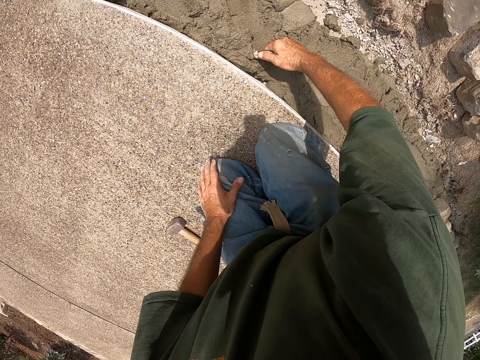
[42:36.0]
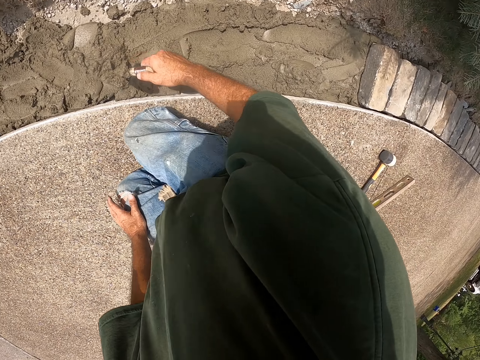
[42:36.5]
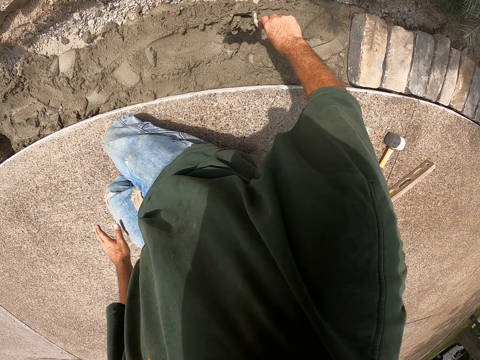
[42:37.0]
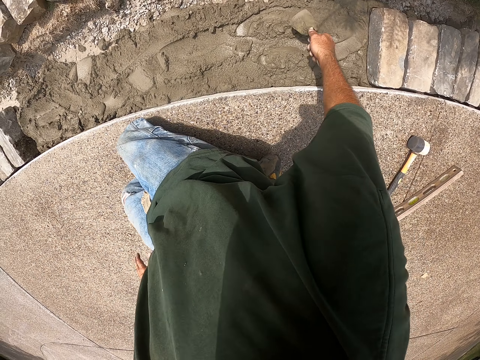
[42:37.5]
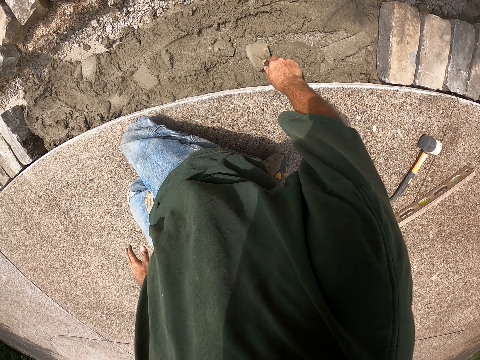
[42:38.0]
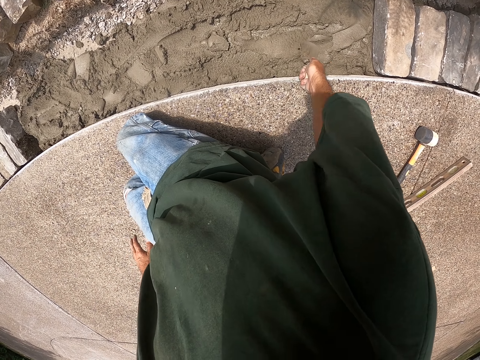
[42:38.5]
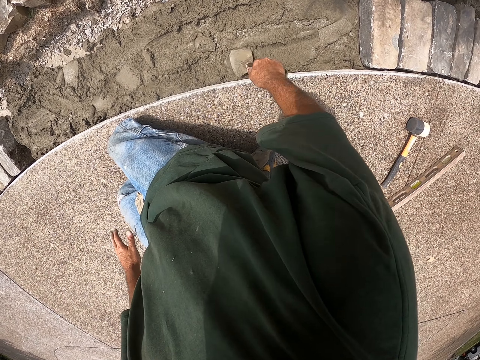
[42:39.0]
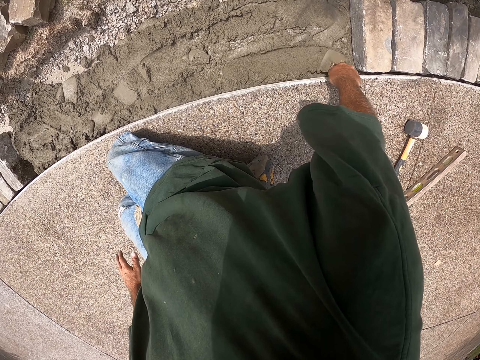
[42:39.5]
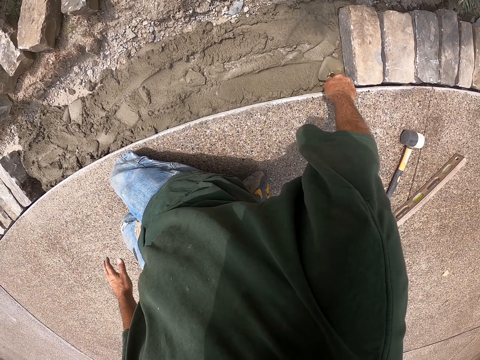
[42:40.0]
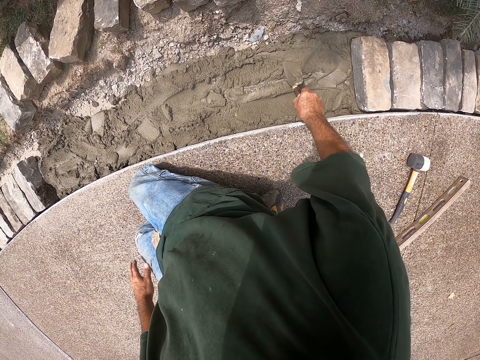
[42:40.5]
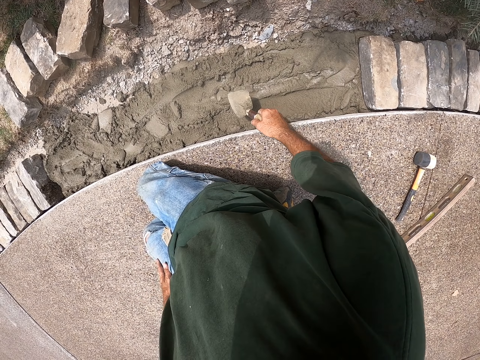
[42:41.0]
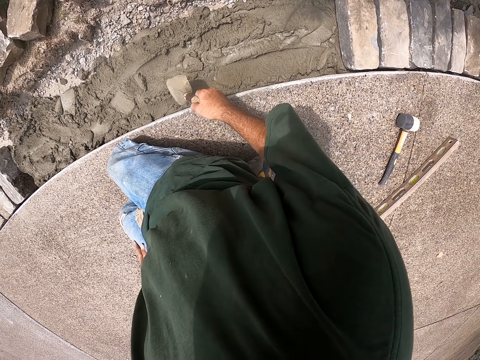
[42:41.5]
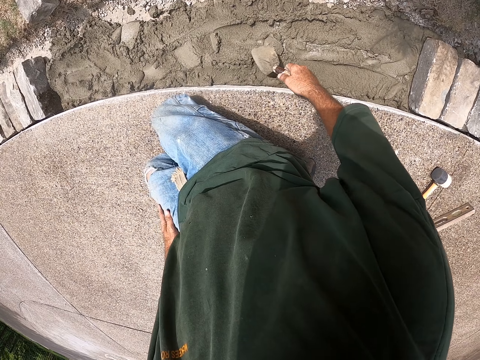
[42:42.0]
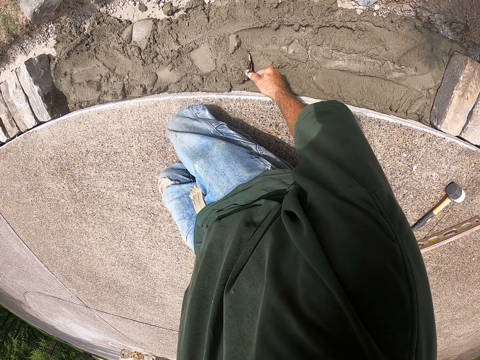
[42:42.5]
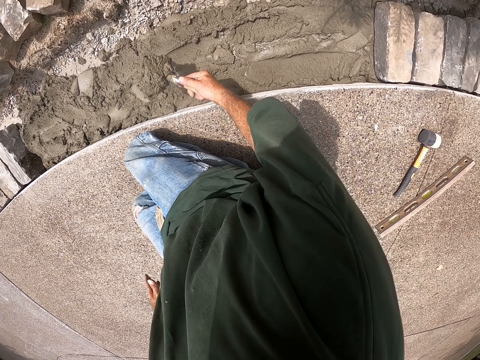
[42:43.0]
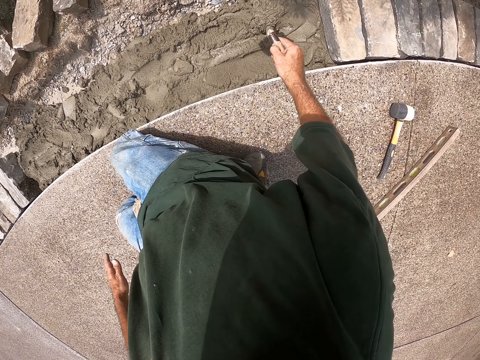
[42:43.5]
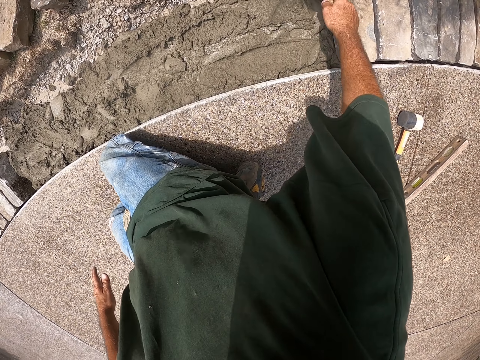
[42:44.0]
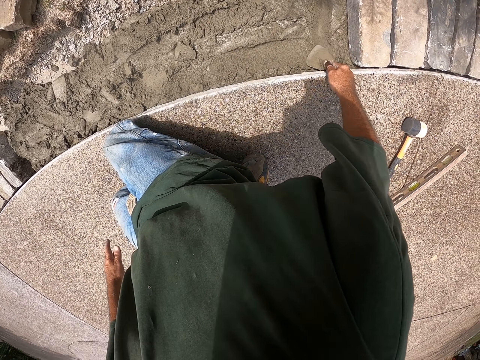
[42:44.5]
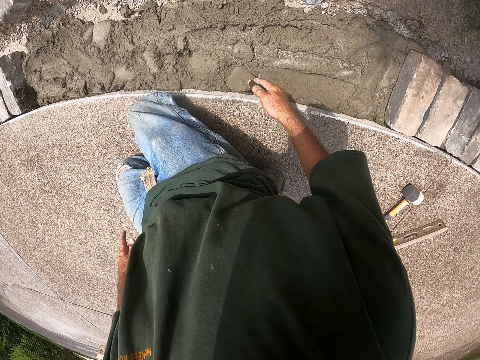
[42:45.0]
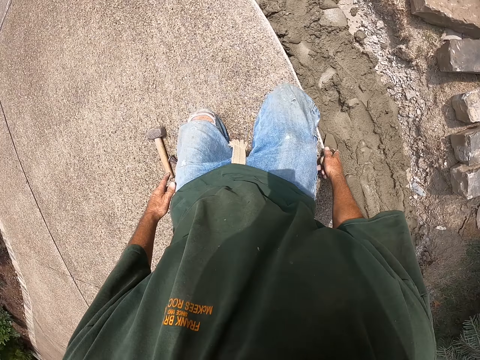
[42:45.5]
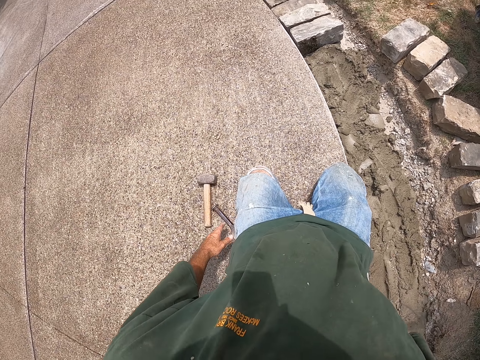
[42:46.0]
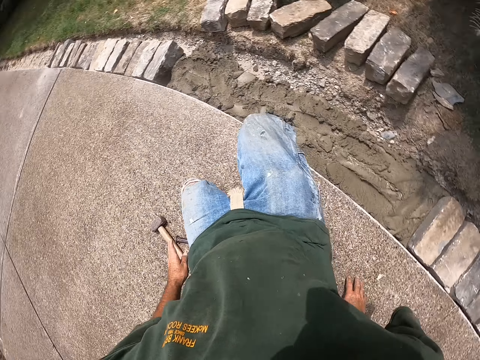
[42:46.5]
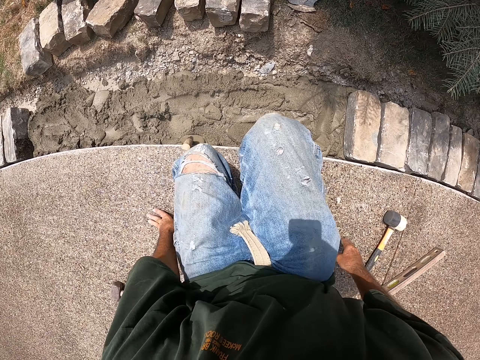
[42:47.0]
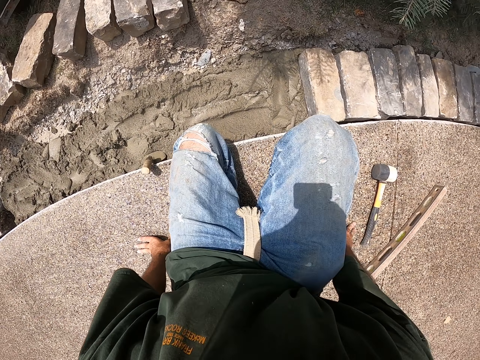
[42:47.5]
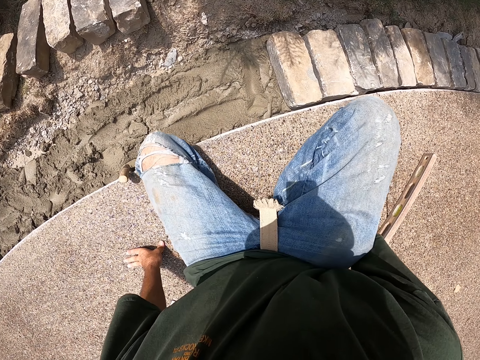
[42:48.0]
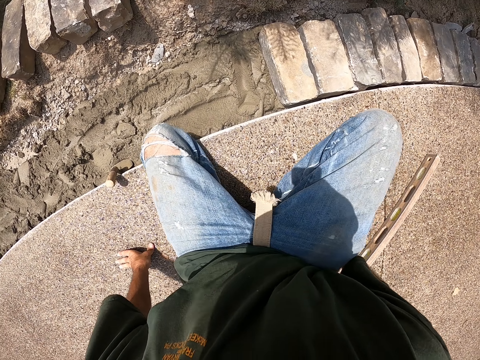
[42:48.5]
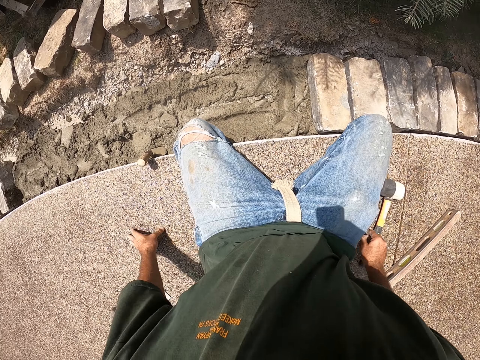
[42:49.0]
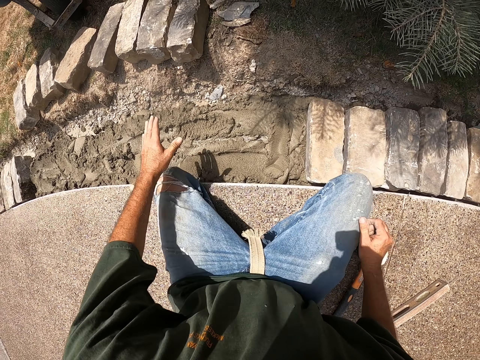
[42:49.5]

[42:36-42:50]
The camera wearer scoops concrete with a trowel. He smears the concrete. He puts the concrete in a trench. He smoothens the concrete with the trowel. He moves the concrete. He scoops the concrete with the trowel. He puts the concrete in the trench. He puts down the trowel. He moves his body. He puts hands on the floor.

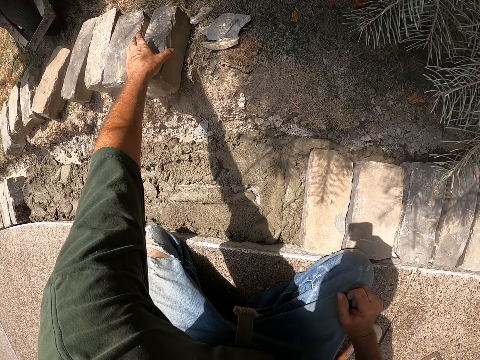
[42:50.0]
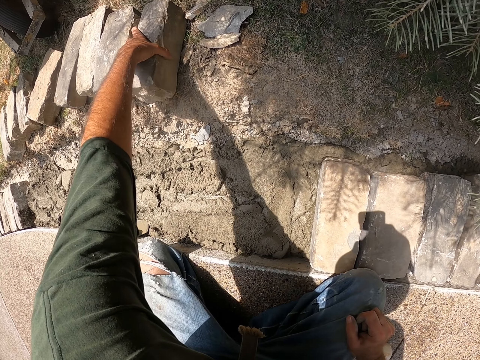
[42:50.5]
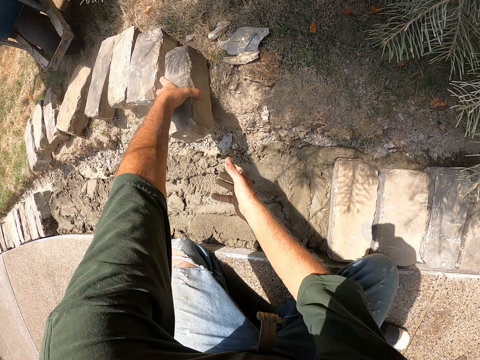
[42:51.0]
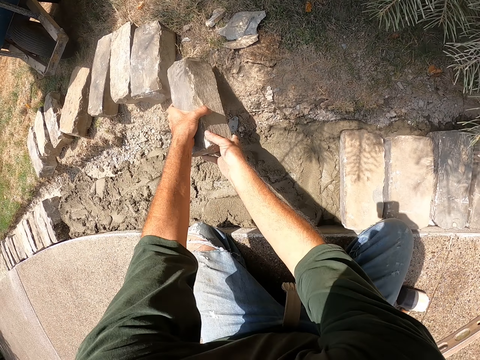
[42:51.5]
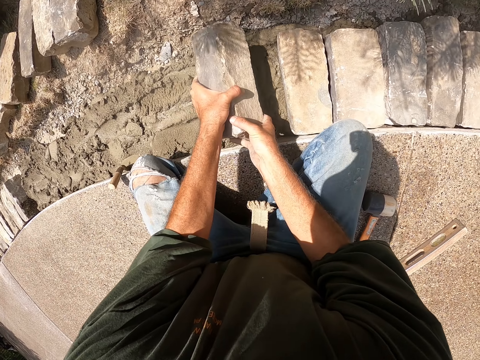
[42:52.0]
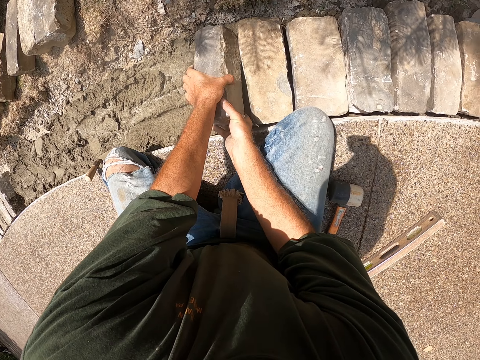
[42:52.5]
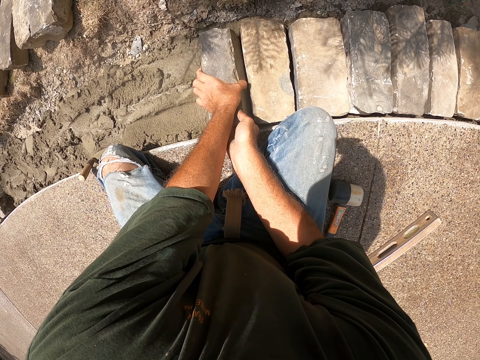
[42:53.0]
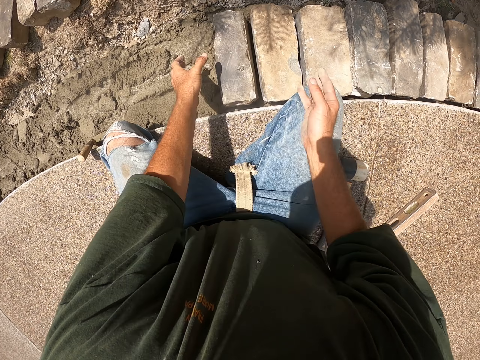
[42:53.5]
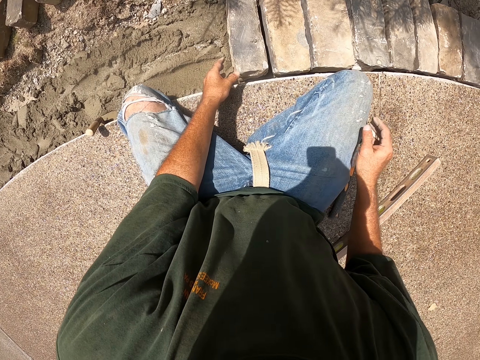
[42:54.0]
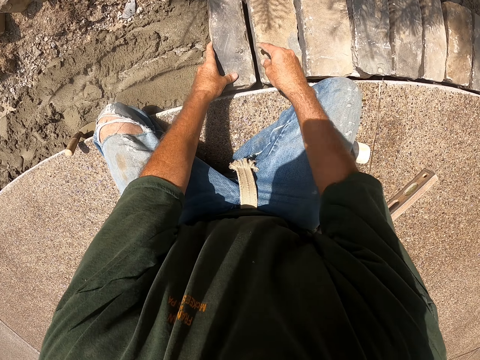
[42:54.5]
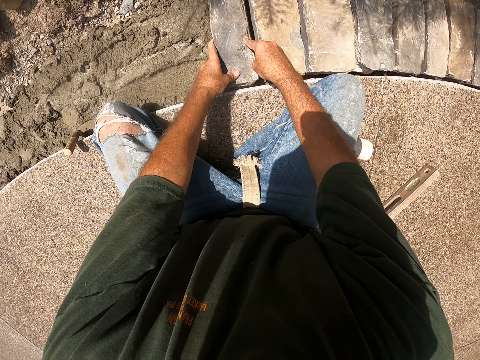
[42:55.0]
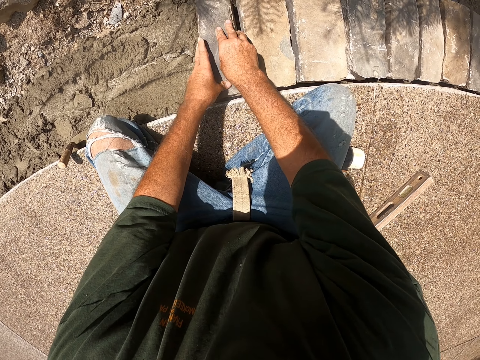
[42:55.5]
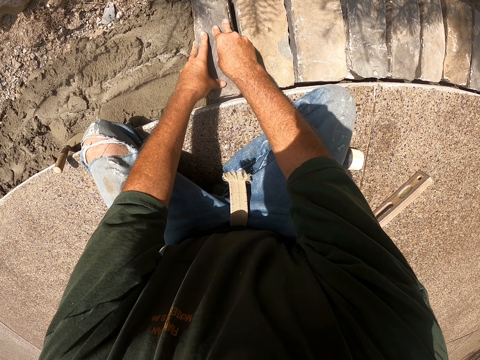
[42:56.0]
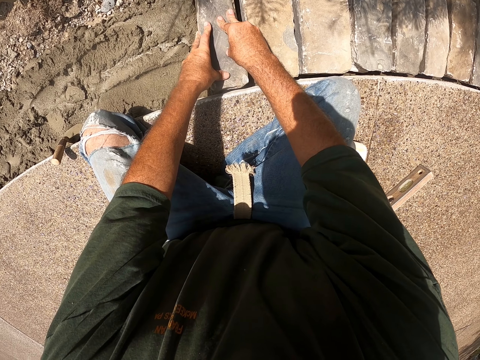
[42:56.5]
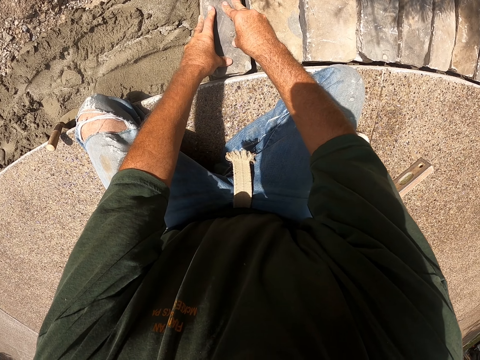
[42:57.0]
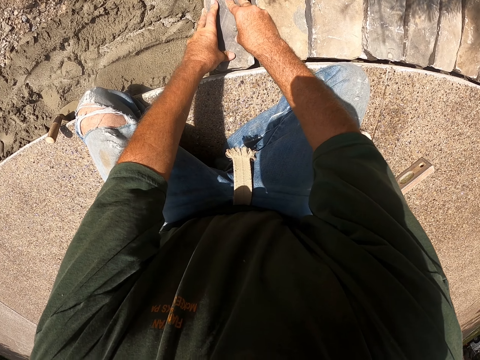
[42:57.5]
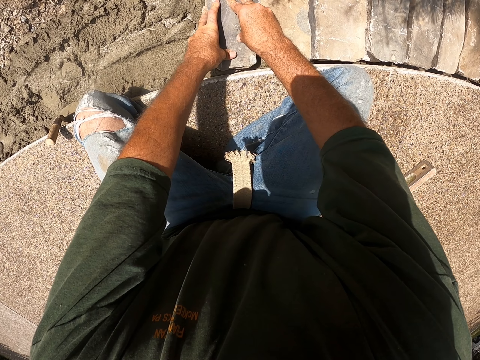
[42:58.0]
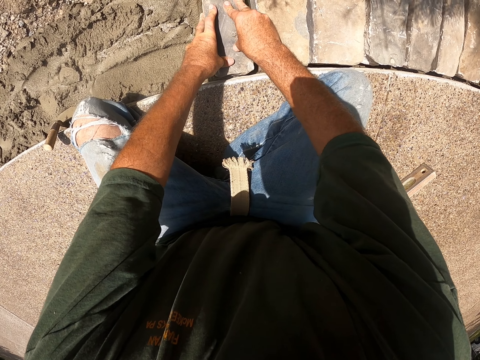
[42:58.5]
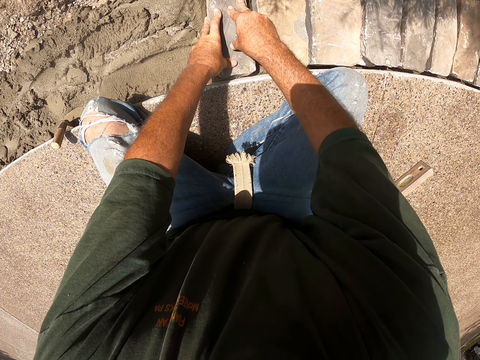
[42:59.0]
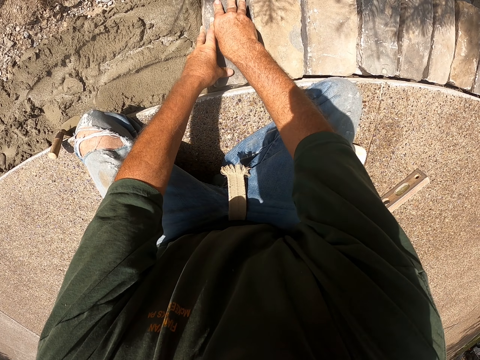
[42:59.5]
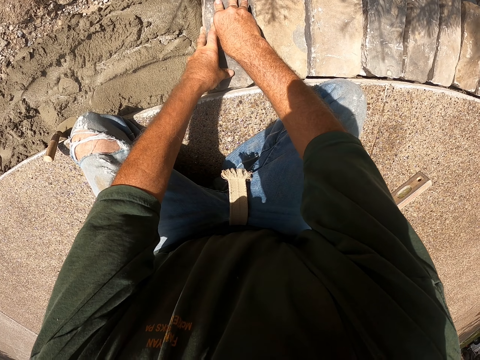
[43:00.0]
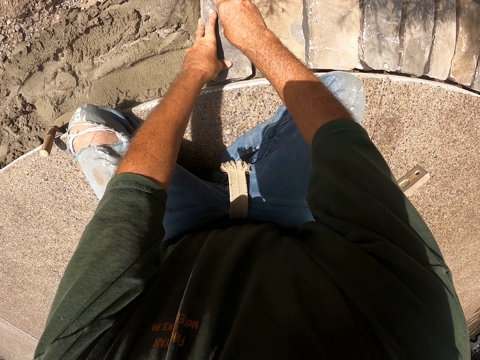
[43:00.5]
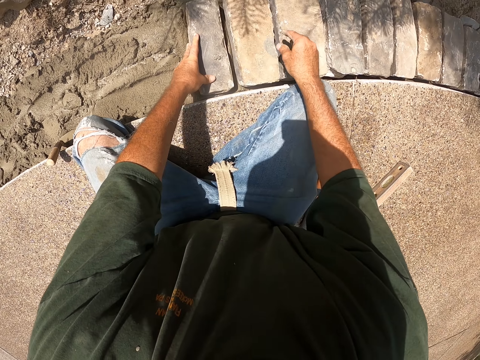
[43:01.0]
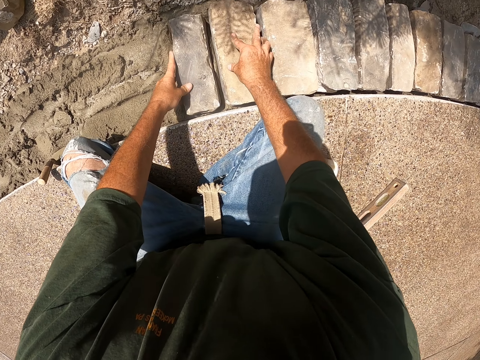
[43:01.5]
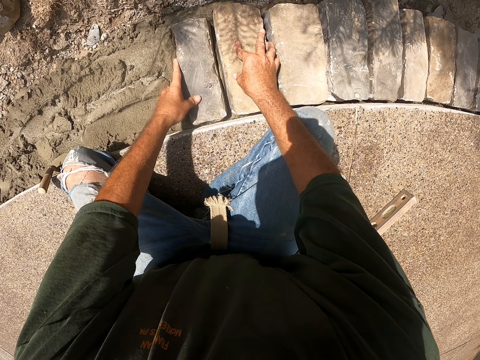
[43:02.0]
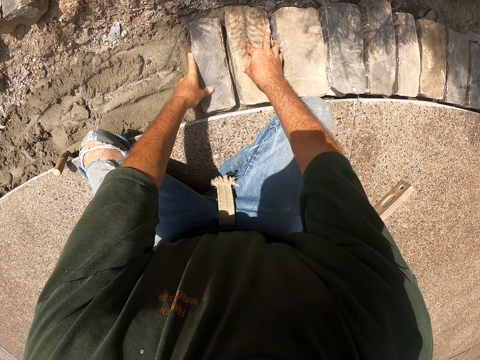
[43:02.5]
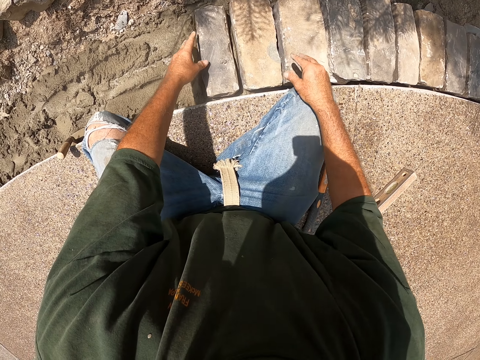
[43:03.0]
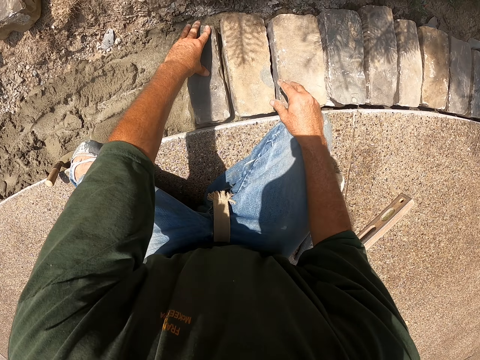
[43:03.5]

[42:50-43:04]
The camera wearer picks up a brick with hands. They put down the brick in concrete. They fix the brick, move the brick with hands.
